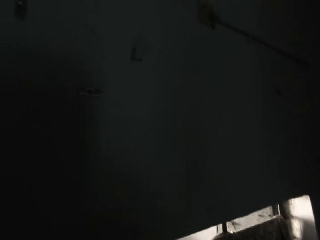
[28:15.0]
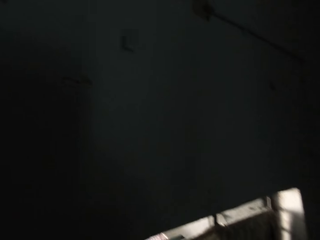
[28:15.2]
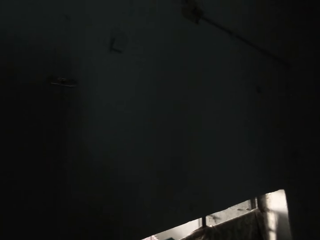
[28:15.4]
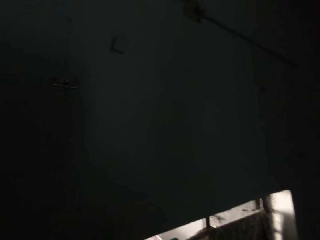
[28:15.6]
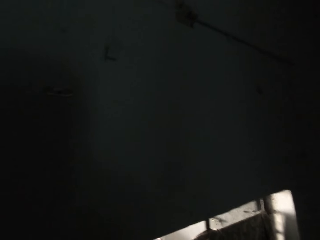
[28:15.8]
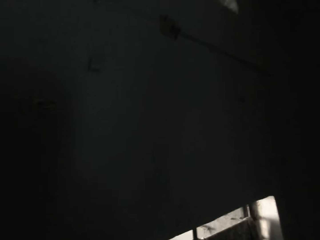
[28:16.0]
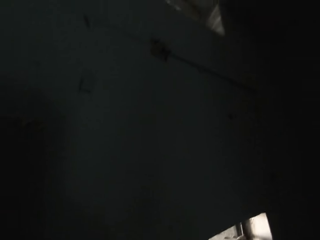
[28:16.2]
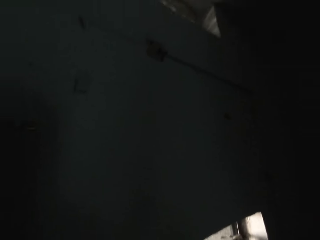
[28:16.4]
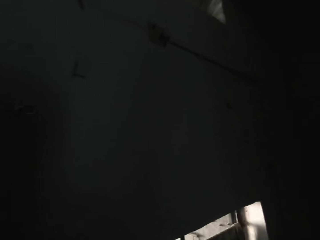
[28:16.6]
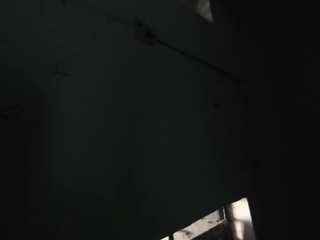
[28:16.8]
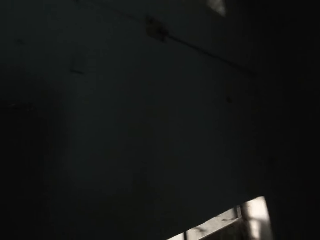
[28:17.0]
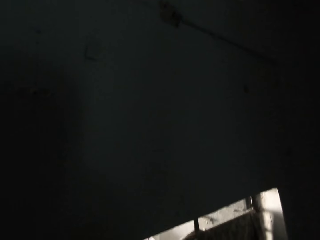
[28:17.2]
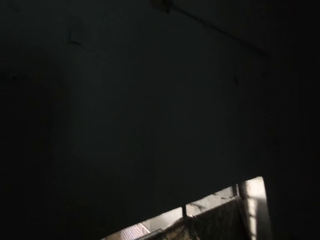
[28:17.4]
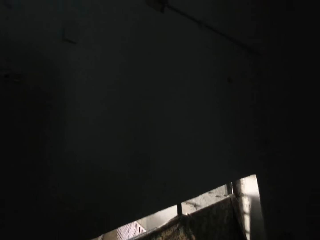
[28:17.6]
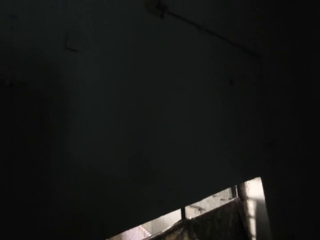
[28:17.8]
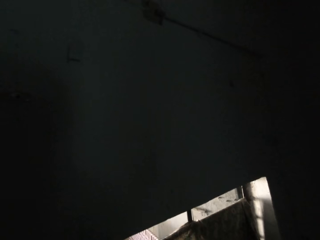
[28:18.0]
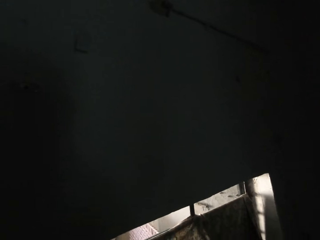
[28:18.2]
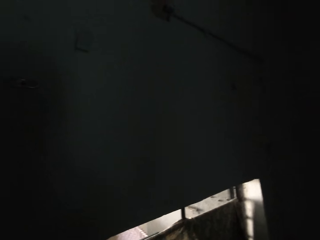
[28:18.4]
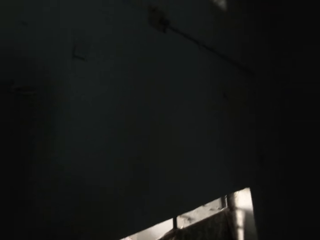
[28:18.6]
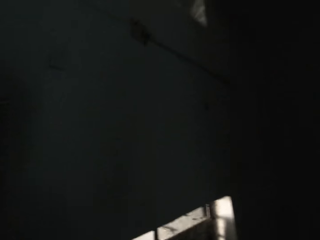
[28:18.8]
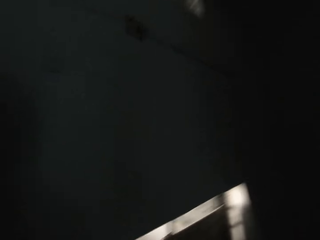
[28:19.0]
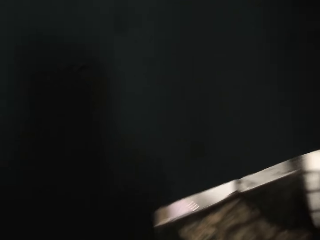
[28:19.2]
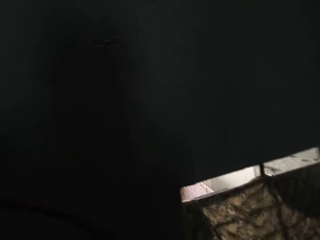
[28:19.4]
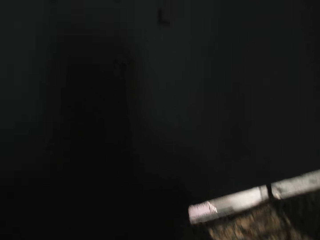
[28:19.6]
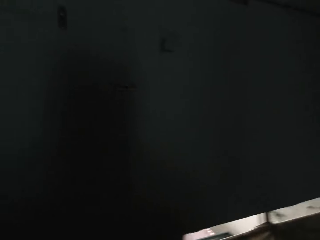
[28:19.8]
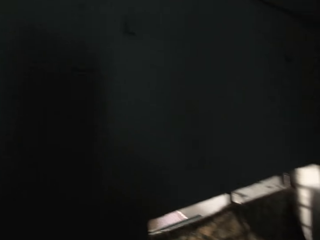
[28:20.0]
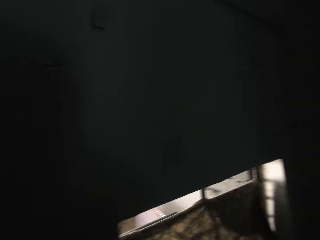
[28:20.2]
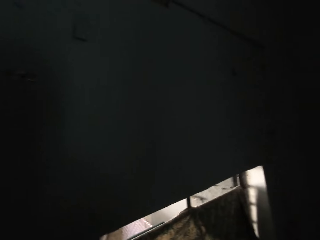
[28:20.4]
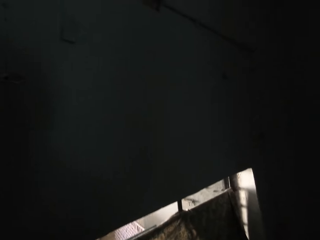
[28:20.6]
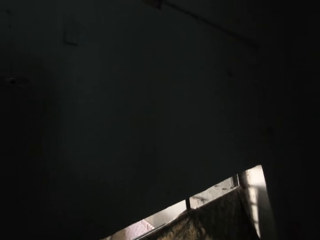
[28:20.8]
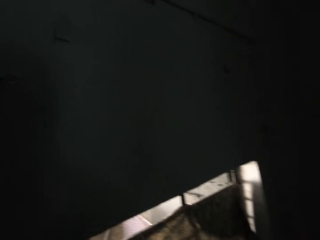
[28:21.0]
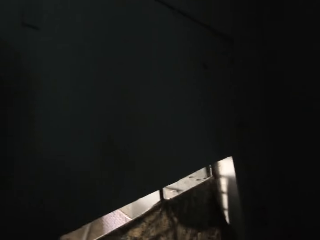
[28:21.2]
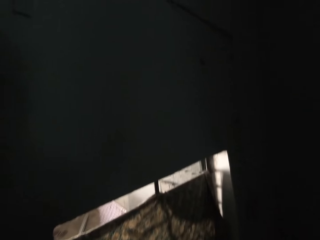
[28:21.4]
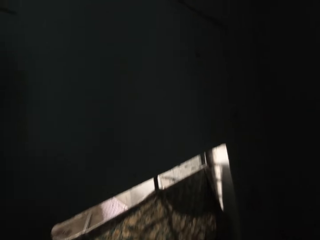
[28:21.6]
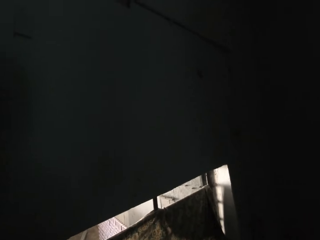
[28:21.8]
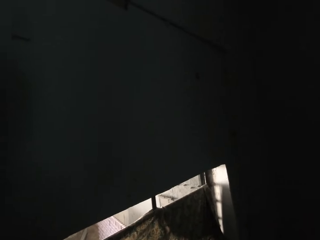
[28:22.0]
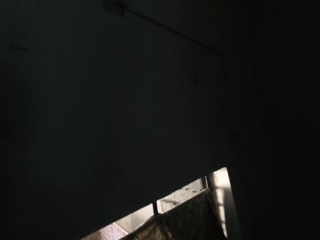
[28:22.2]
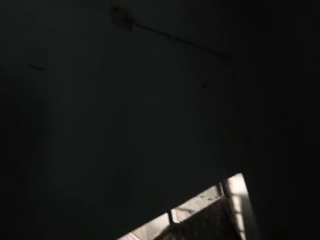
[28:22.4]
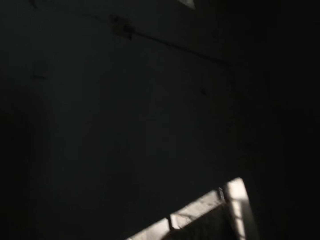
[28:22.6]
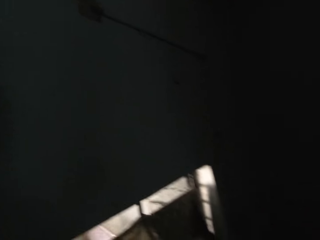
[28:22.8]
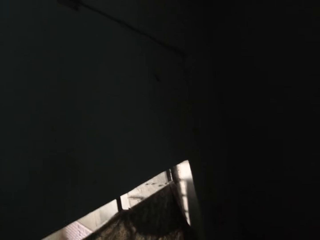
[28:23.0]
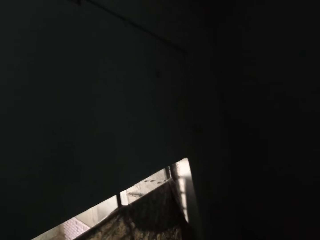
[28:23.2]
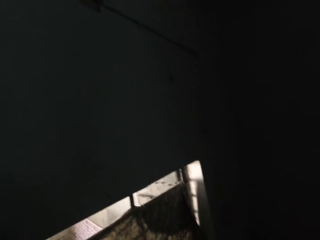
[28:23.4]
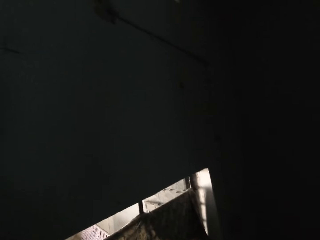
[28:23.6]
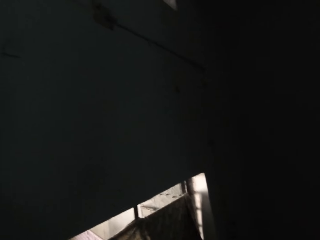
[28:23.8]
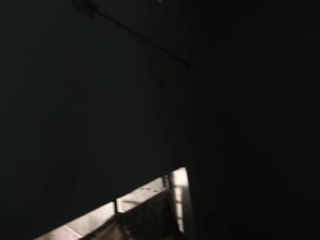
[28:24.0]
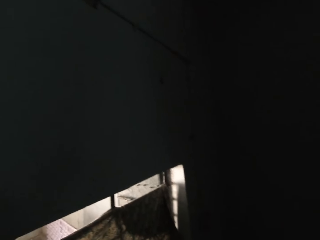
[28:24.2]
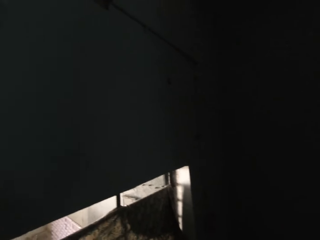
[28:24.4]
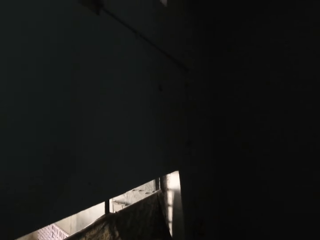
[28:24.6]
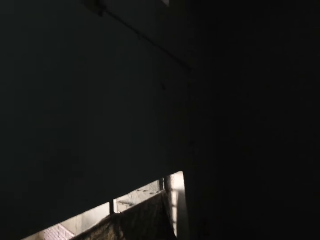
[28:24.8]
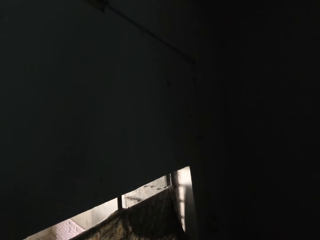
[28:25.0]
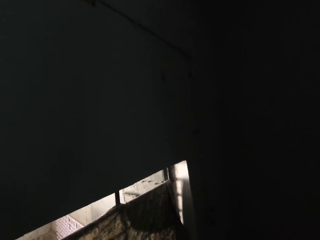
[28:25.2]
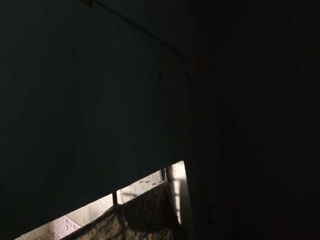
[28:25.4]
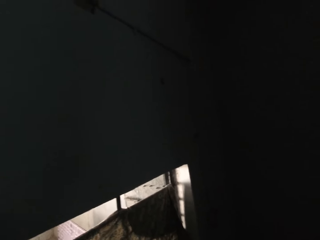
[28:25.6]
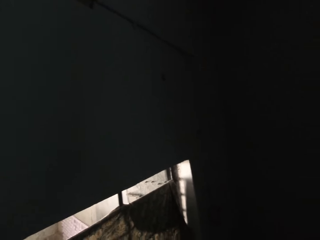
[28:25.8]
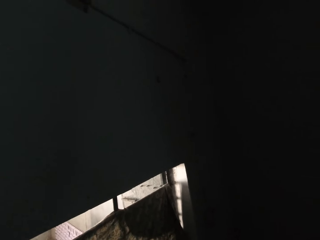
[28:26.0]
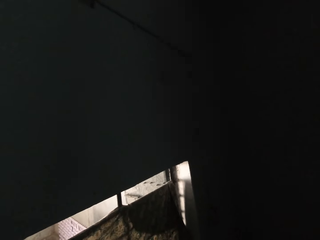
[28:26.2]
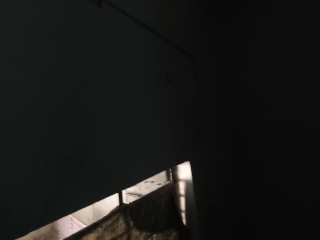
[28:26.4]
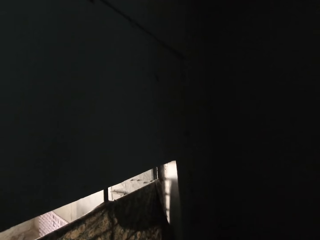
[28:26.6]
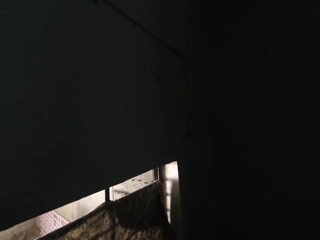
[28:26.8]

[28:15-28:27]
The camera wearer plucks cable holders on the wall.

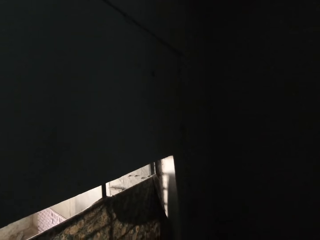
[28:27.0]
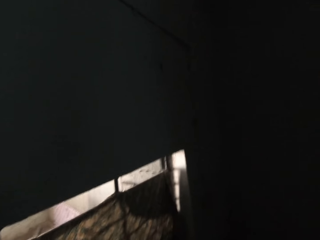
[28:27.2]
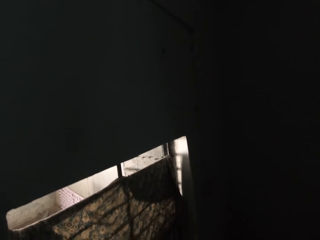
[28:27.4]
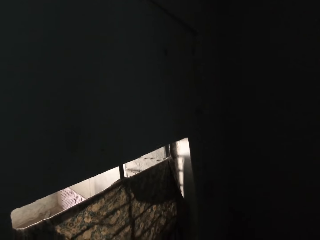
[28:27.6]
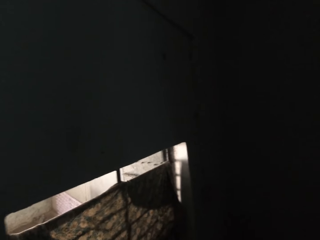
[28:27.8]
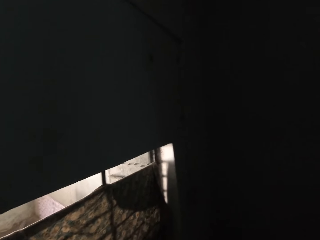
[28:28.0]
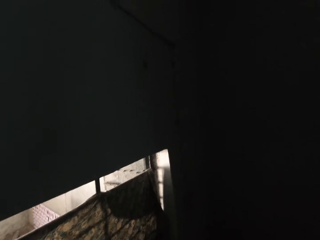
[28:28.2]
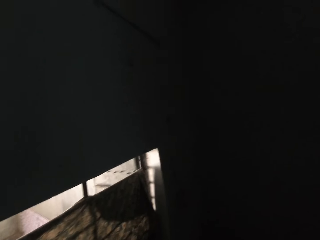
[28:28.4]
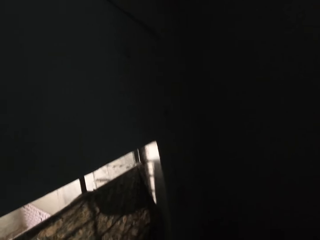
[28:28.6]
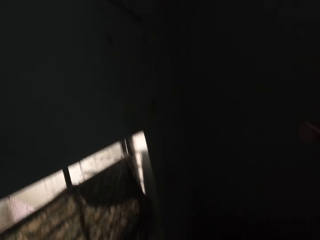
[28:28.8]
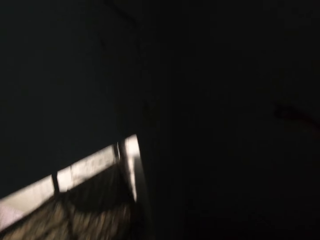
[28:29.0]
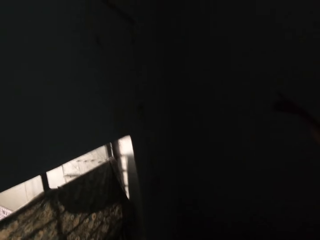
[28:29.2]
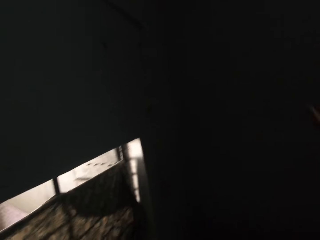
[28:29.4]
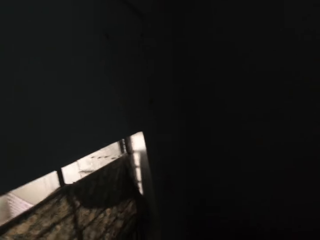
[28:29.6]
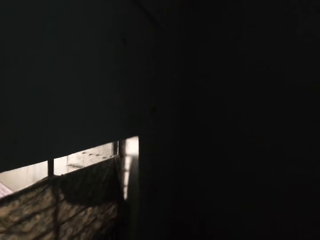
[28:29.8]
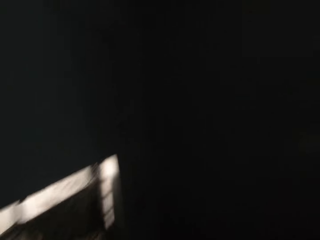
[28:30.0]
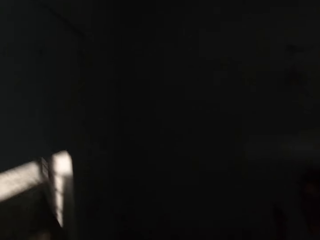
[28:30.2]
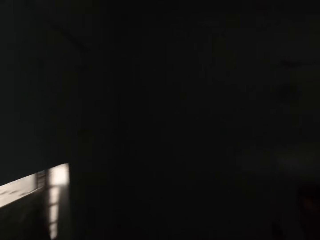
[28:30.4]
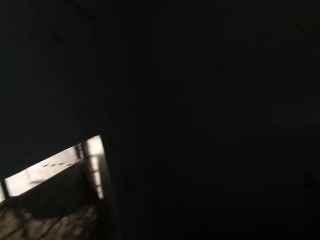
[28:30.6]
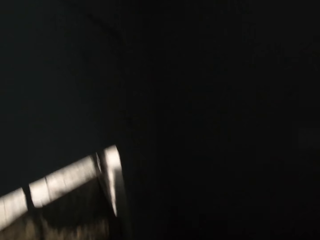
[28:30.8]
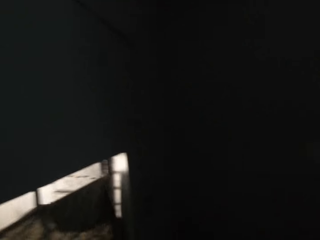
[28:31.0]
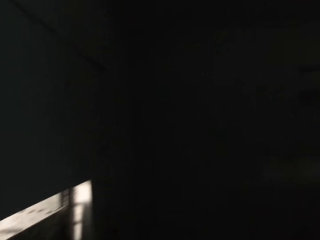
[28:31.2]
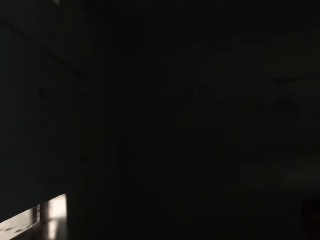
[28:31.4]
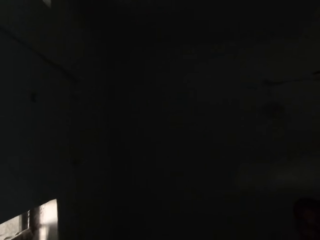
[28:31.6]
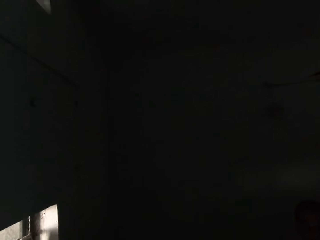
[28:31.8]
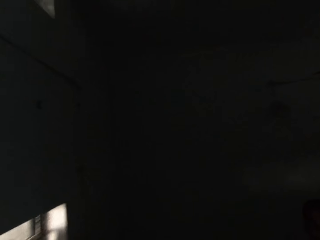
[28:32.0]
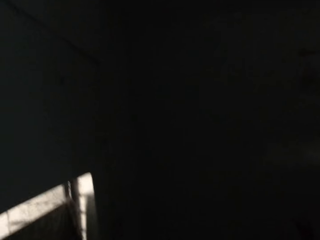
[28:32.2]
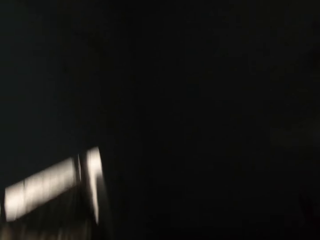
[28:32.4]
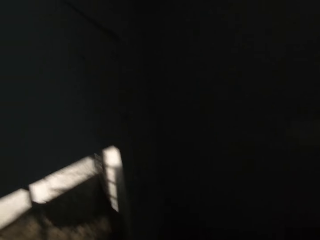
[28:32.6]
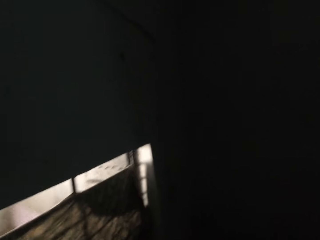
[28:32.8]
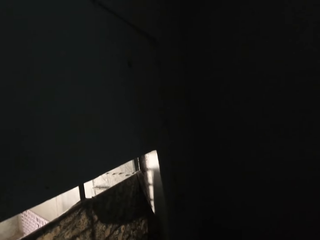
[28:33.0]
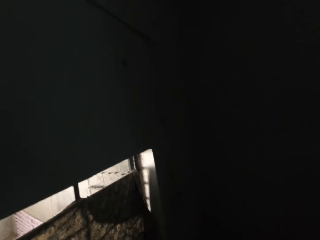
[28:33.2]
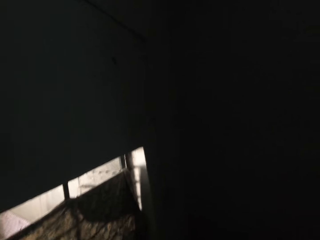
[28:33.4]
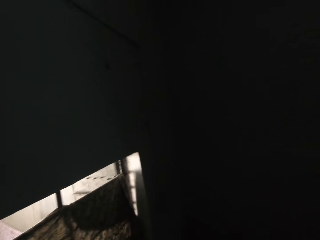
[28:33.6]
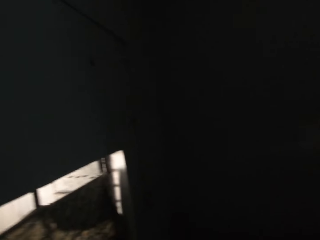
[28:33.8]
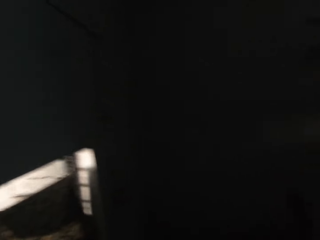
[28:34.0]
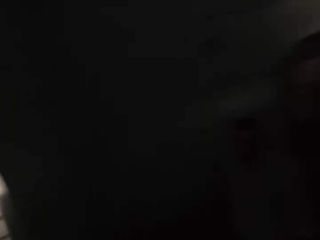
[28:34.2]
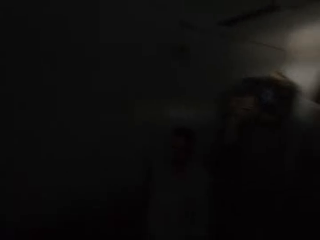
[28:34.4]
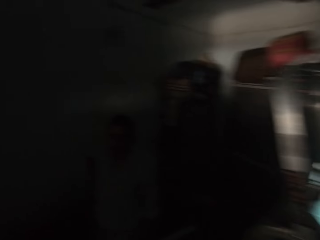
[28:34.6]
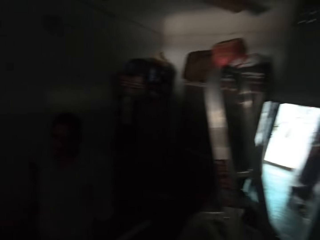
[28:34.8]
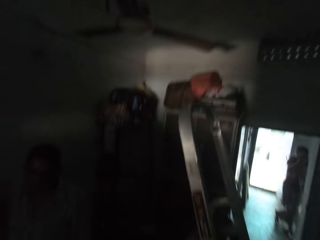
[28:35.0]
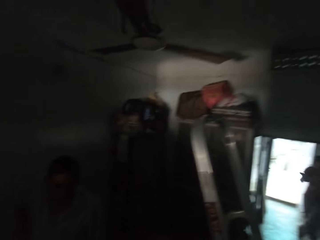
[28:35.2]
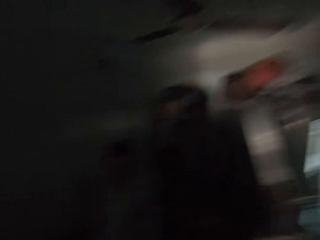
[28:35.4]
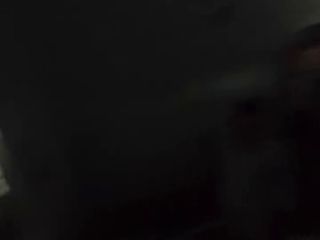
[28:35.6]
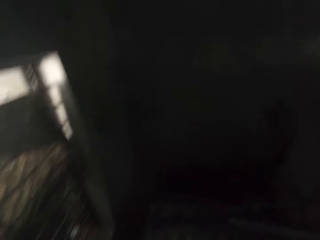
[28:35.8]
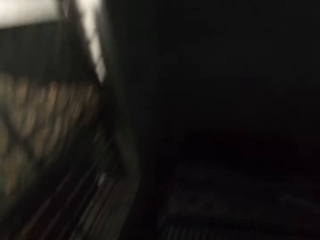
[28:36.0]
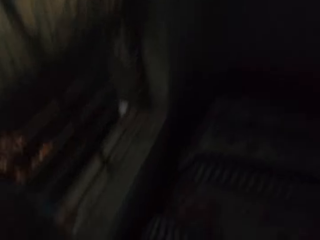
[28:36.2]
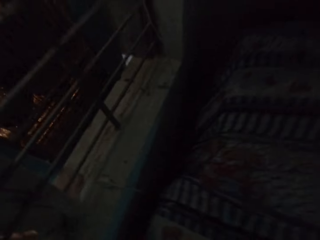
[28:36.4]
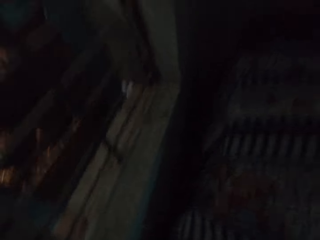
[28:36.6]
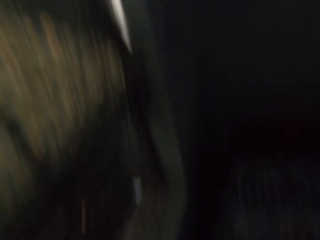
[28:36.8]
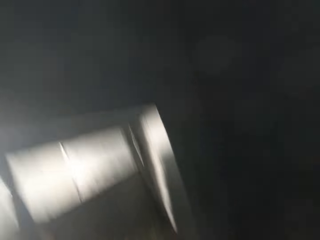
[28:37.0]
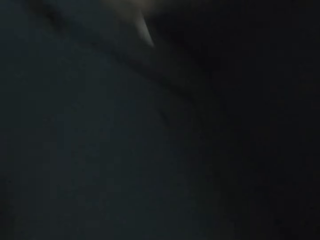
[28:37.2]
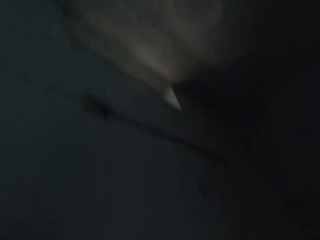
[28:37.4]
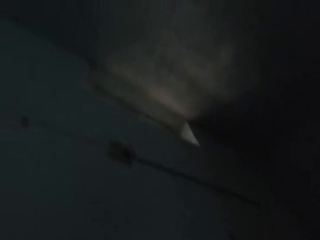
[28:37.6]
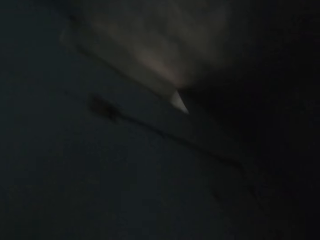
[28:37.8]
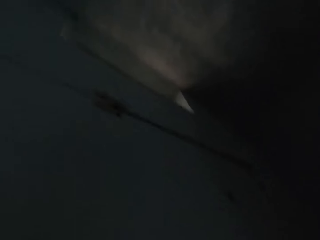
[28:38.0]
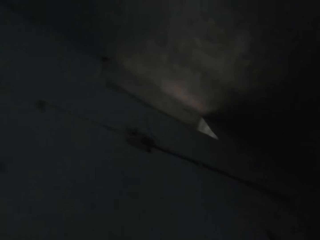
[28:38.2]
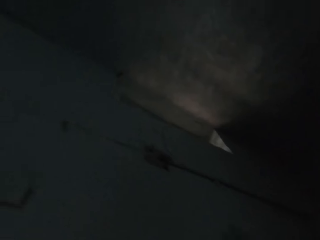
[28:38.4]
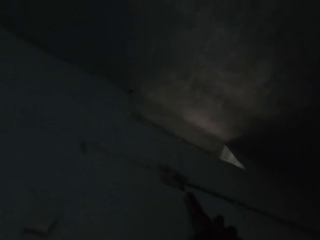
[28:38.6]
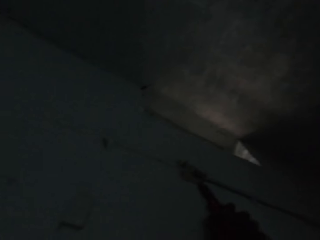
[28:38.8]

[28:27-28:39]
The camera wearer dialogues with a man.
